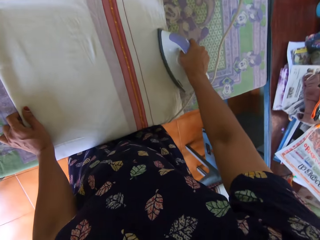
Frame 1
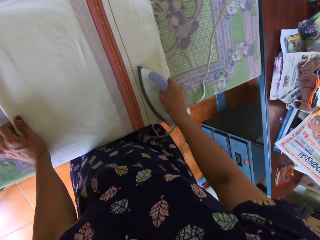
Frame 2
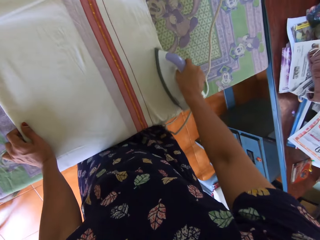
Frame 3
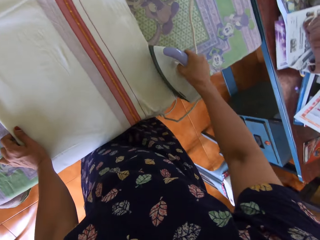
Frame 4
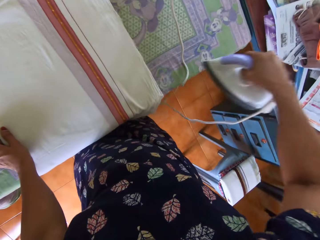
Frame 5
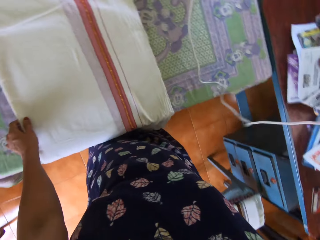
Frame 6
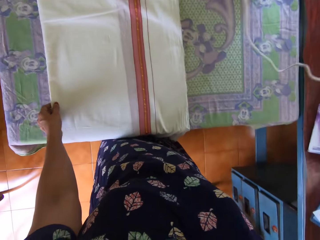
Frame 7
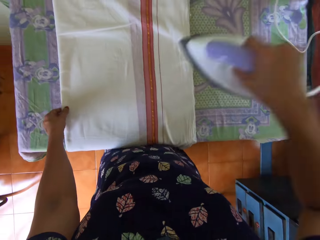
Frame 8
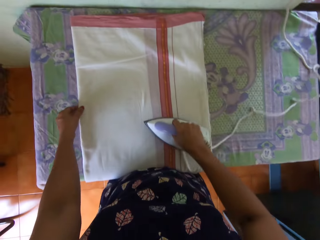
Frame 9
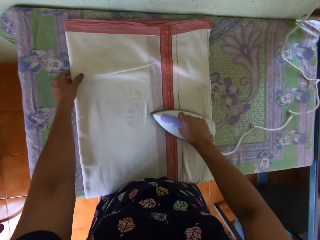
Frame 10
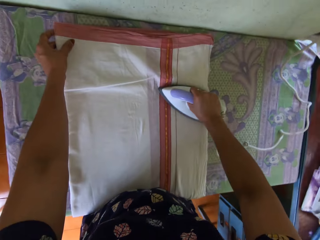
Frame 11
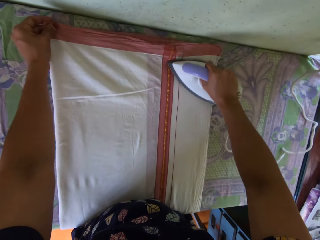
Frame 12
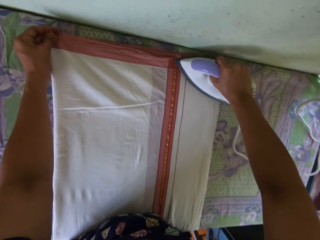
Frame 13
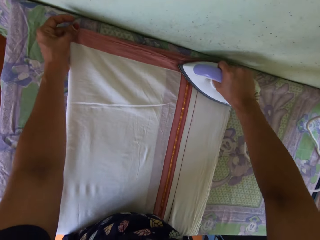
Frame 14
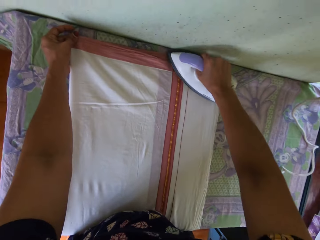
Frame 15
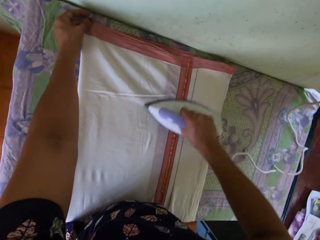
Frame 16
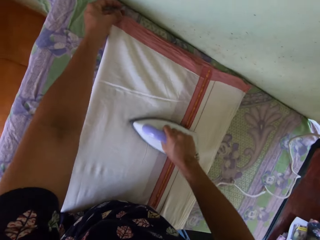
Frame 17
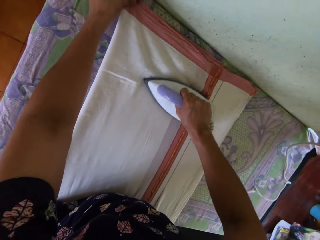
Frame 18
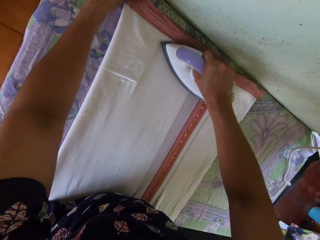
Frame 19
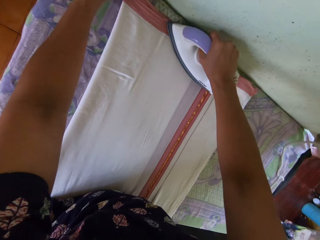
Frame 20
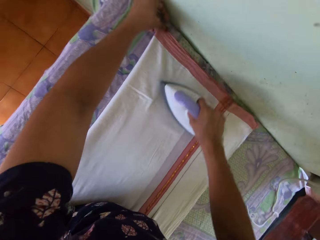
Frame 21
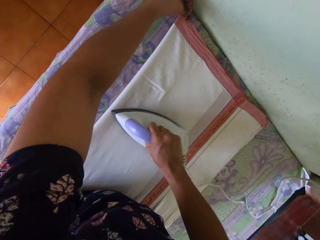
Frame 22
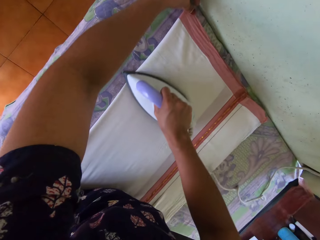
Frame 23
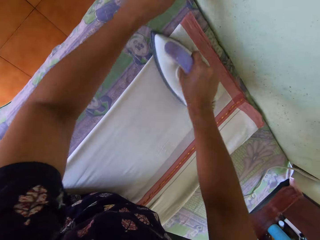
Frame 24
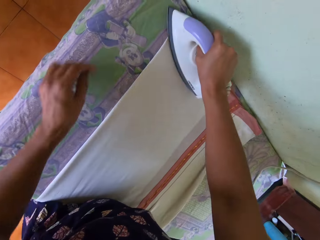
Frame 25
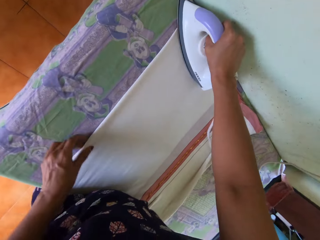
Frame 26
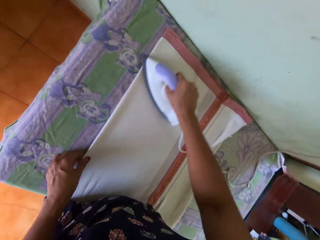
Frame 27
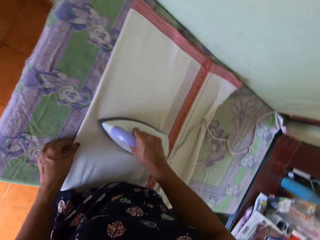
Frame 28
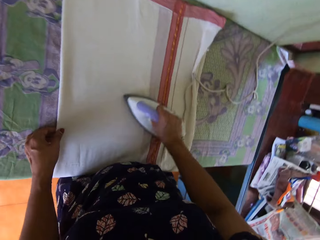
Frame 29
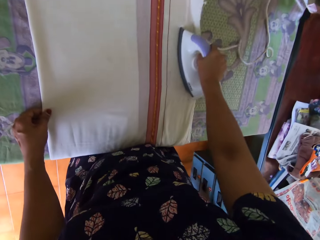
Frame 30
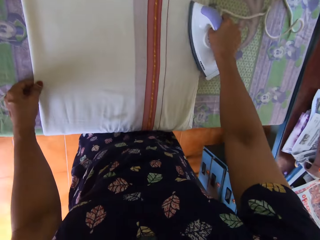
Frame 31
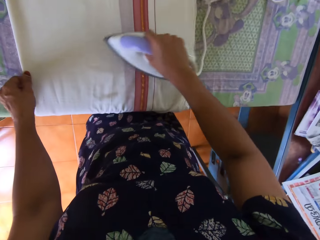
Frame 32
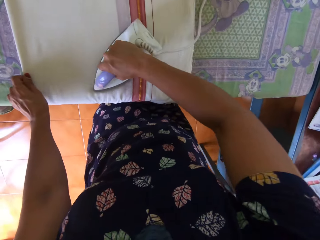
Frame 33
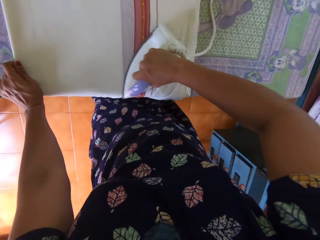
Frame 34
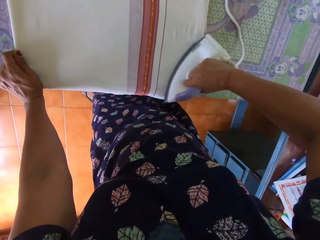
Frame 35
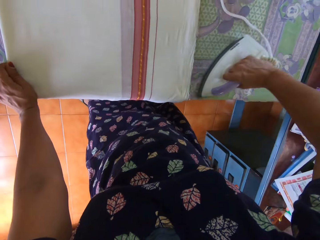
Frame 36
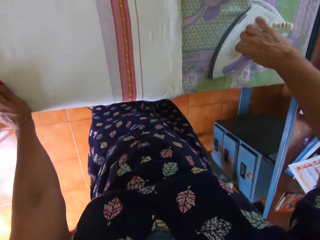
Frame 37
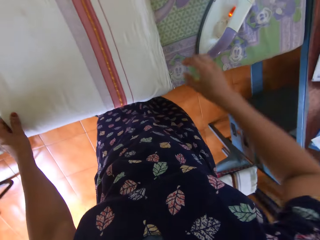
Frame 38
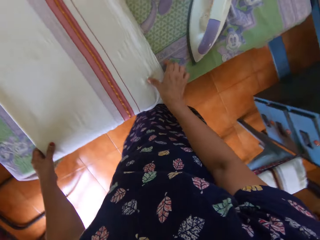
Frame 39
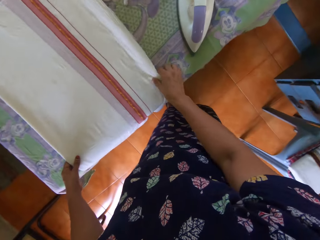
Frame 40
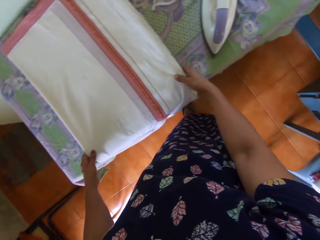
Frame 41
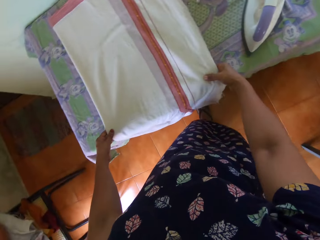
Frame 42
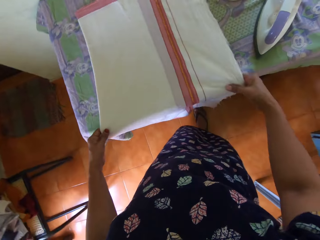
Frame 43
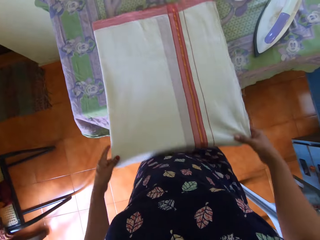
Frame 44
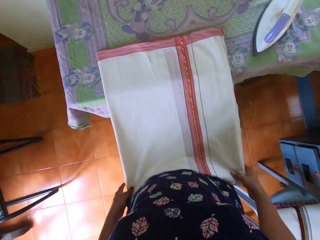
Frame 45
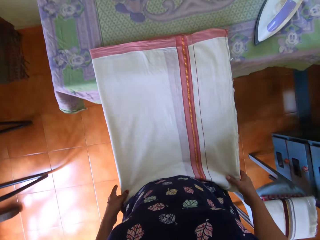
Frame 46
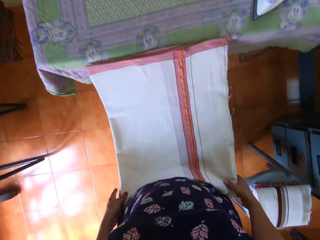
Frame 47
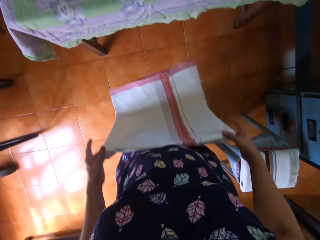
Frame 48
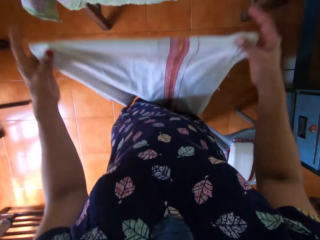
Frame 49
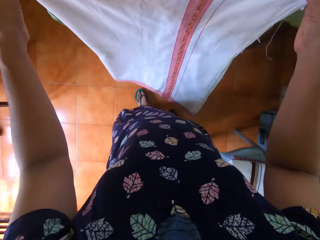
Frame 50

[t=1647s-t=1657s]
The camera wearer lifts the iron. She irons the cloth. She puts the iron on the table. She folds the bedsheet with both of her hands. She holds the cloth.

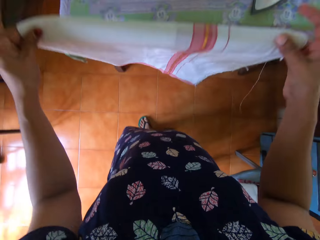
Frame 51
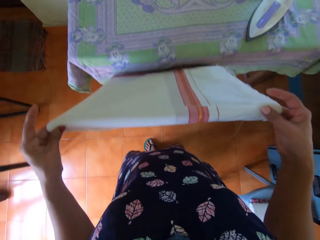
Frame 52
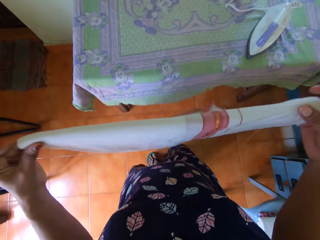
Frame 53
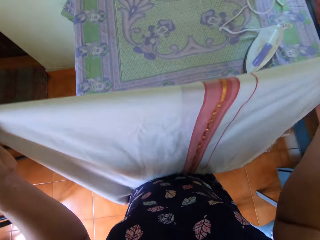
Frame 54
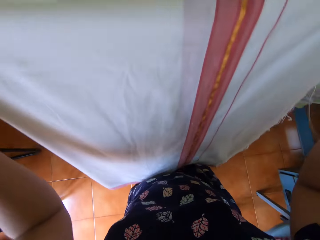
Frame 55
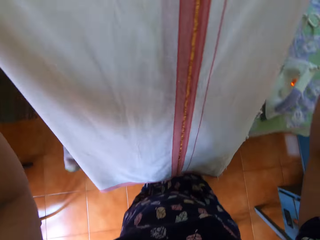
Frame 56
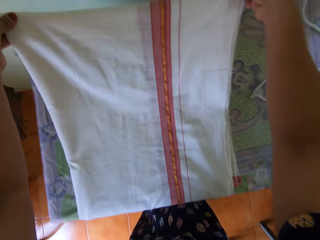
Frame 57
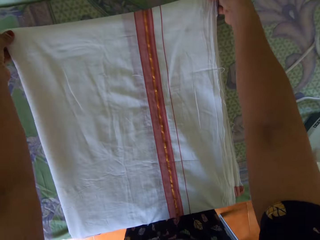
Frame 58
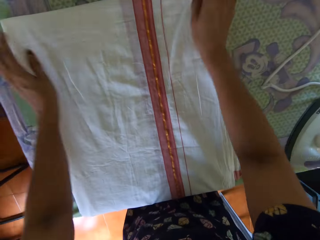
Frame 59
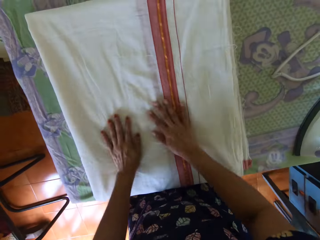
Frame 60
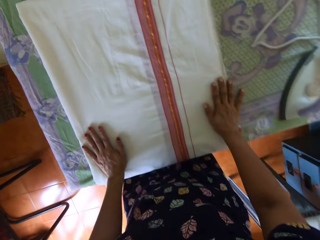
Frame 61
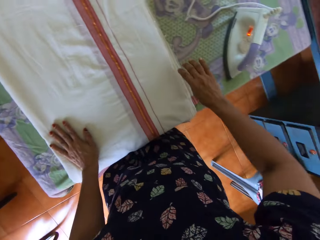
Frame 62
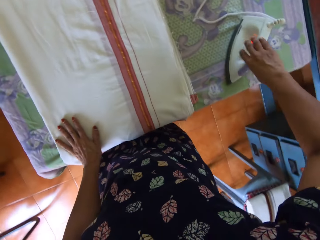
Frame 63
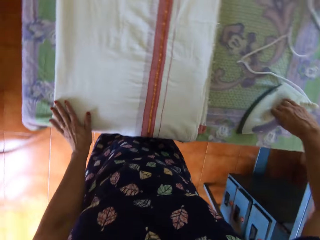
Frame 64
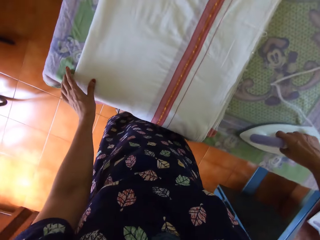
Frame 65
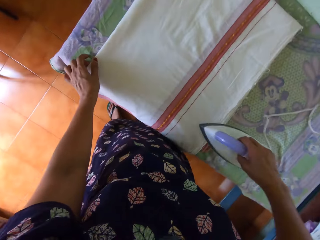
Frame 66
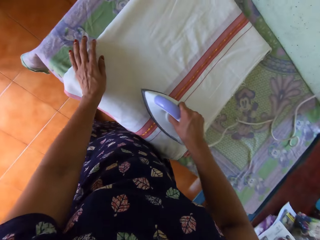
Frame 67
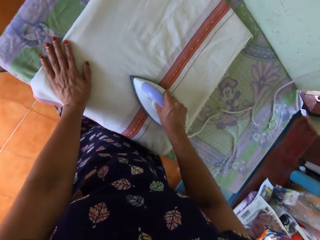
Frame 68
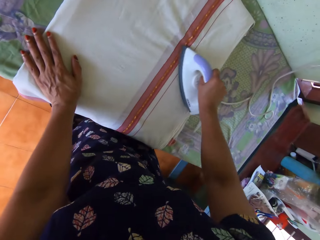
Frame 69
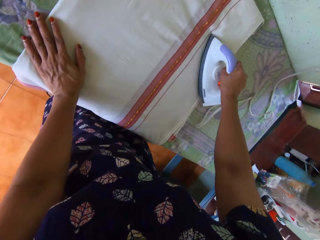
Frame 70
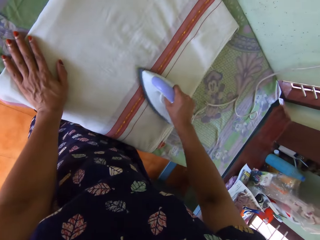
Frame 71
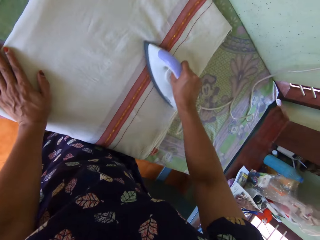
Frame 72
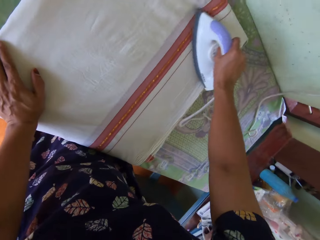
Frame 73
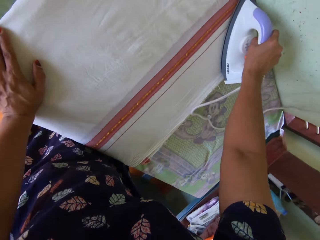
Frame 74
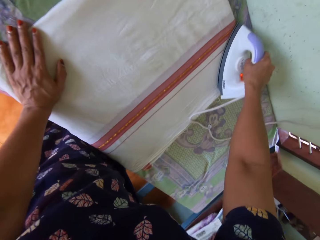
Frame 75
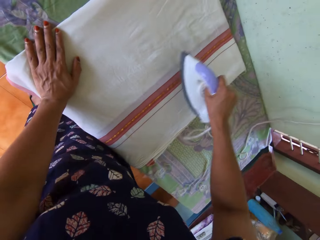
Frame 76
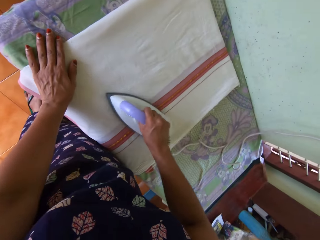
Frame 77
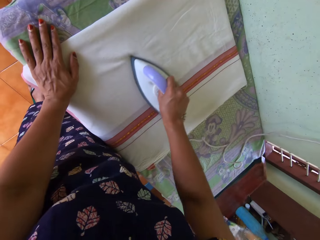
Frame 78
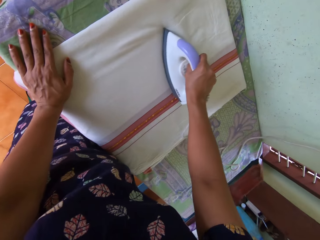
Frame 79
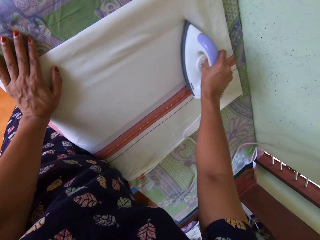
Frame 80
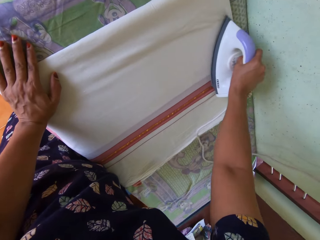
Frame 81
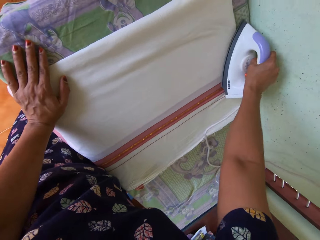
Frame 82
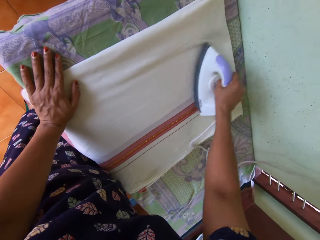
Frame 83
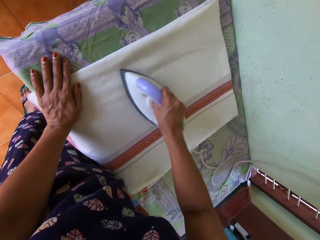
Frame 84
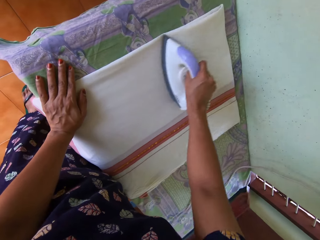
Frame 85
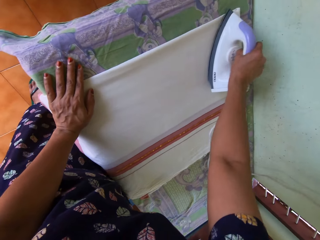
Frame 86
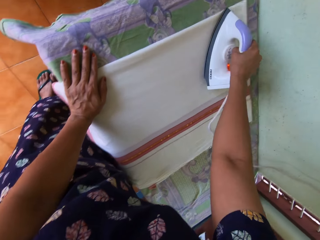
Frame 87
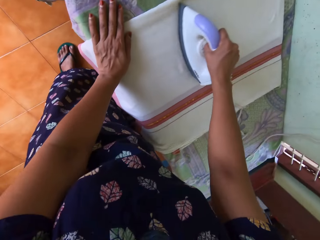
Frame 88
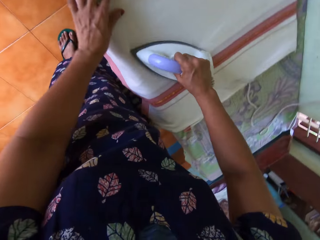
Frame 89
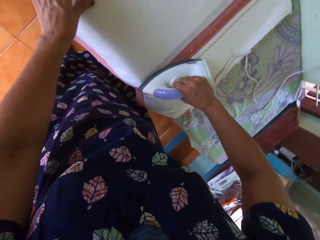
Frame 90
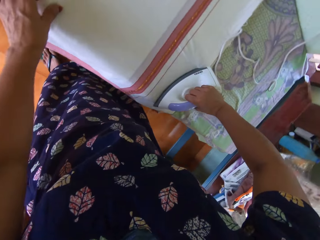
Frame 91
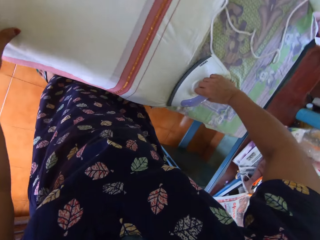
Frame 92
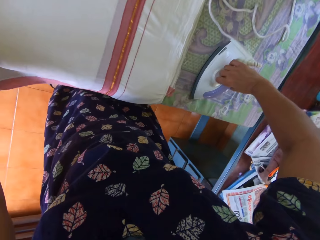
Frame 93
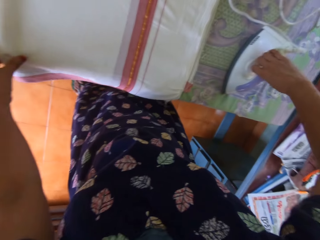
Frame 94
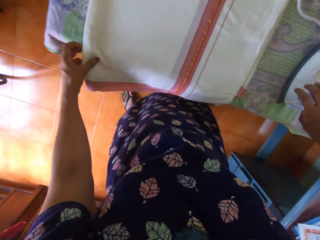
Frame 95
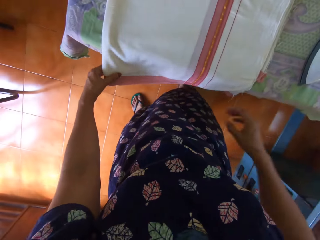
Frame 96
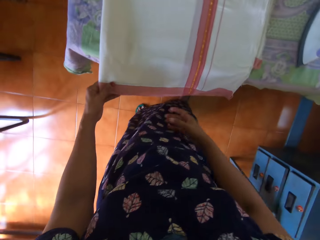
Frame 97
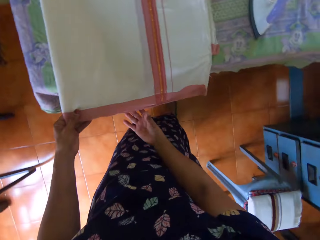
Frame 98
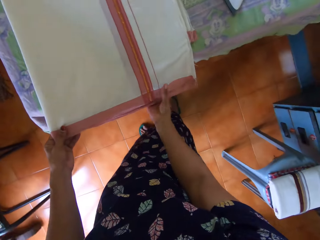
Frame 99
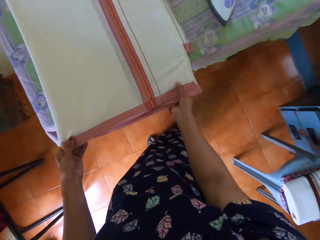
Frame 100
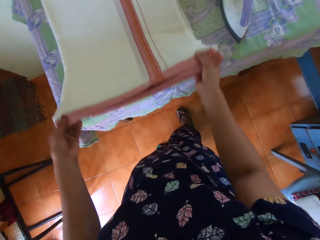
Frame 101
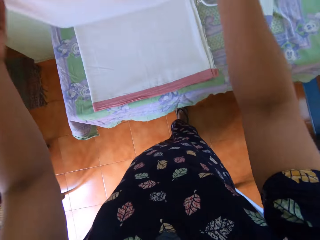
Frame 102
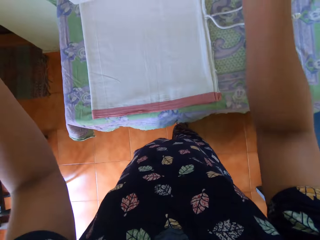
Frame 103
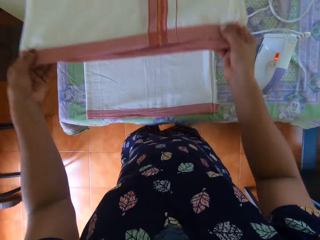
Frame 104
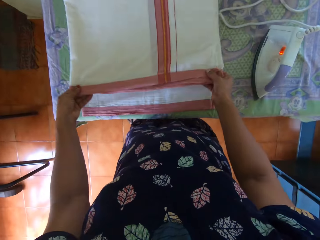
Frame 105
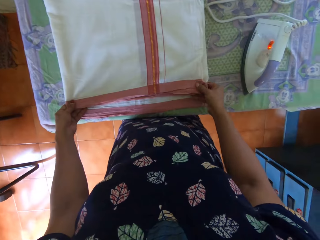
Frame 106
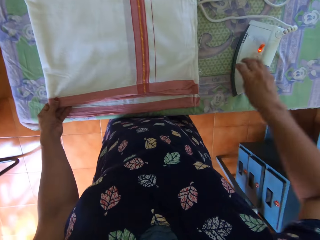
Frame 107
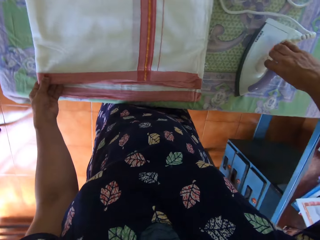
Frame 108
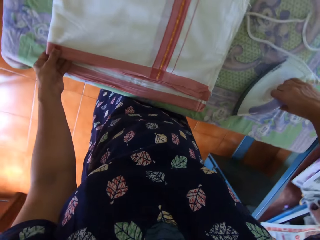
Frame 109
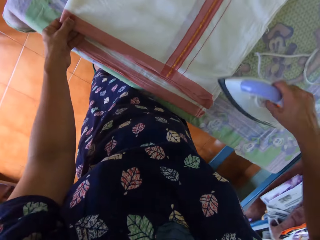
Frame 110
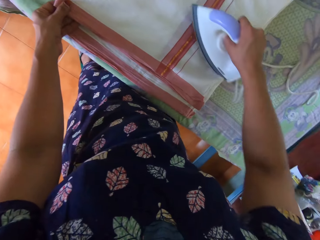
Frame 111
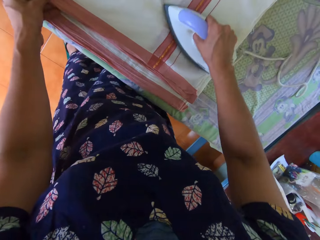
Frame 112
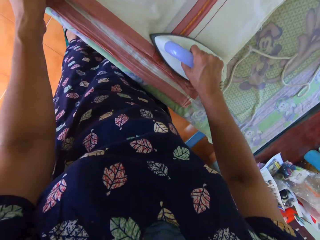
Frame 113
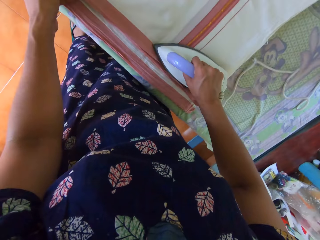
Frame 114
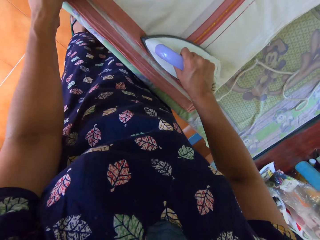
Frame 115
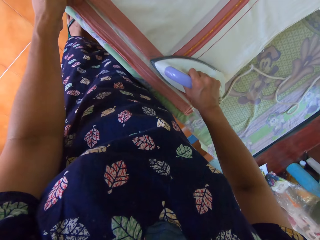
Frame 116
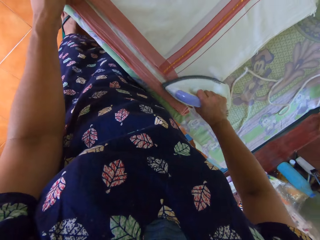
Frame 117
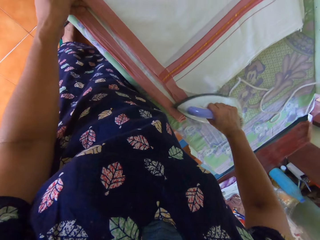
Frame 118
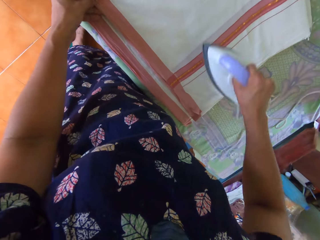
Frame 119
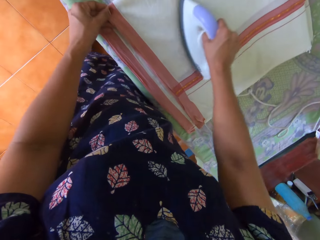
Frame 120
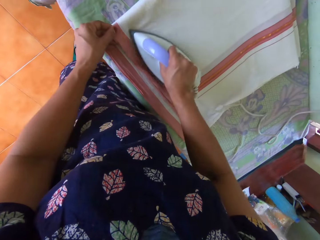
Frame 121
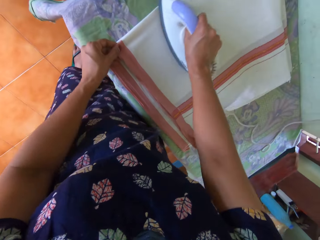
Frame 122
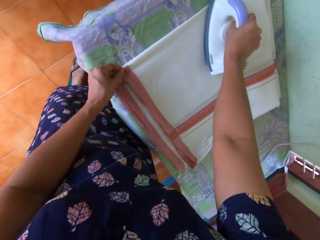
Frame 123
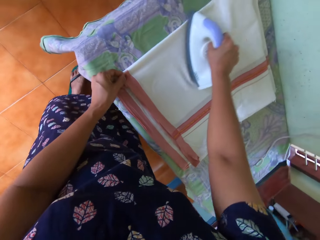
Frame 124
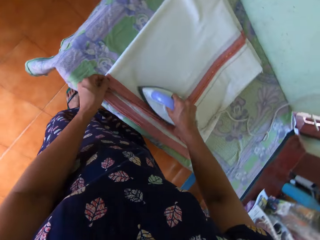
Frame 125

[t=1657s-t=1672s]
The camera wearer folds the cloth and lifts the cloth. She lays the bedsheet on the first table with both hands. She straightens the cloth with hands. She lifts the iron from the first table with her right hand. She irons the bedsheet with the iron in her right hand on the first table. She puts the iron on the table. She adjusts the bedsheet with both hands on the first table. She holds the cloth. She lifts one side of the cloth. She puts the cloth together. She irons the bedsheet with the iron in her right hand on the first table. She picks up the iron.
